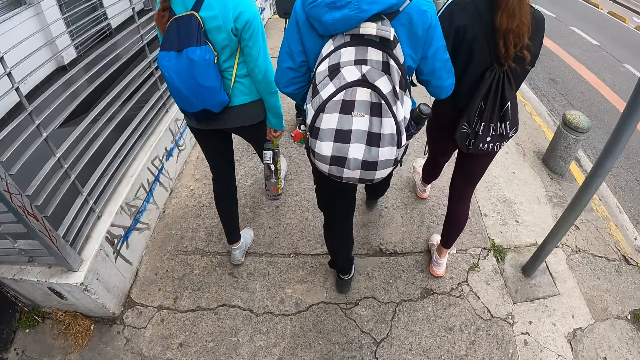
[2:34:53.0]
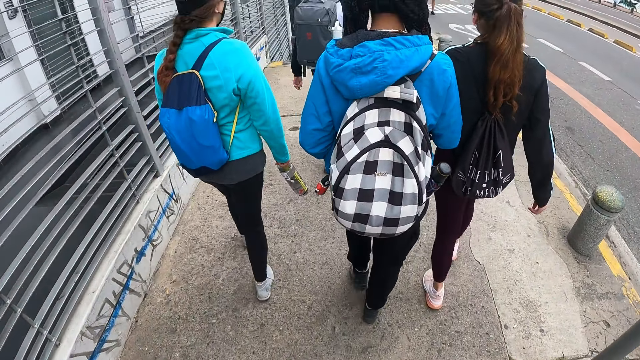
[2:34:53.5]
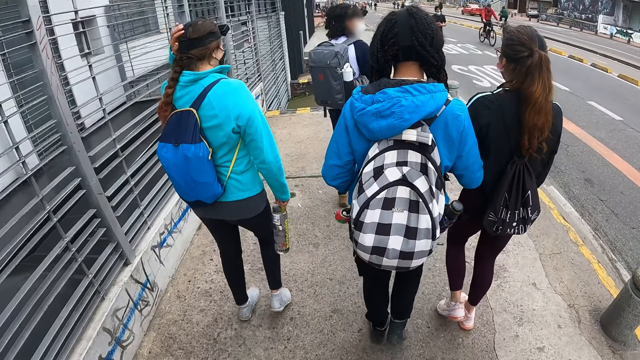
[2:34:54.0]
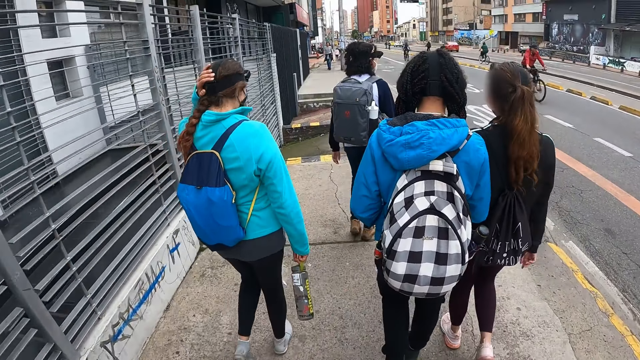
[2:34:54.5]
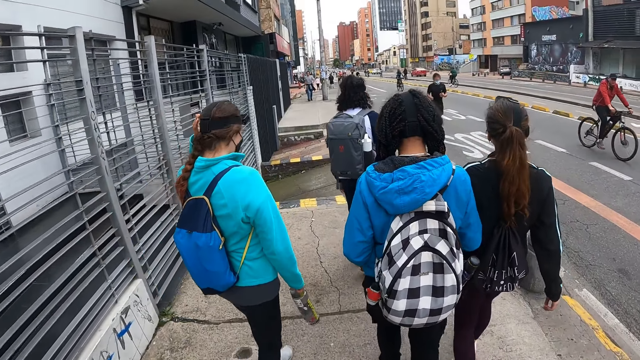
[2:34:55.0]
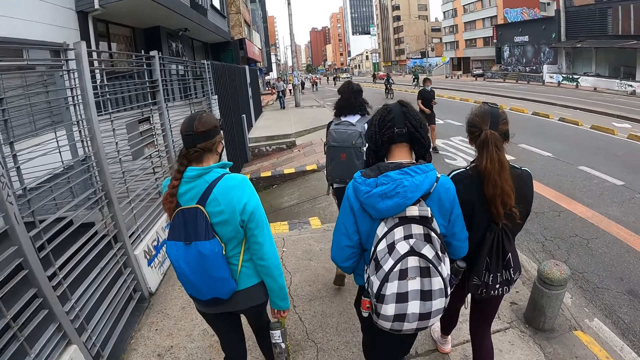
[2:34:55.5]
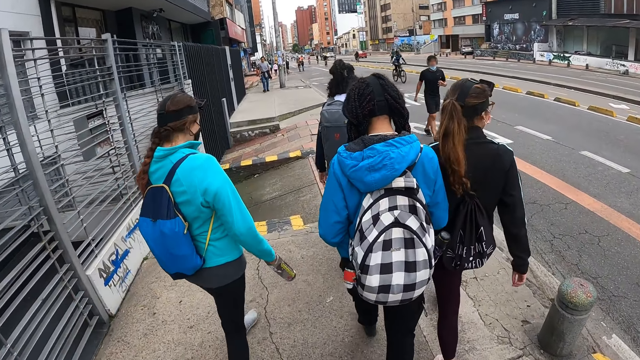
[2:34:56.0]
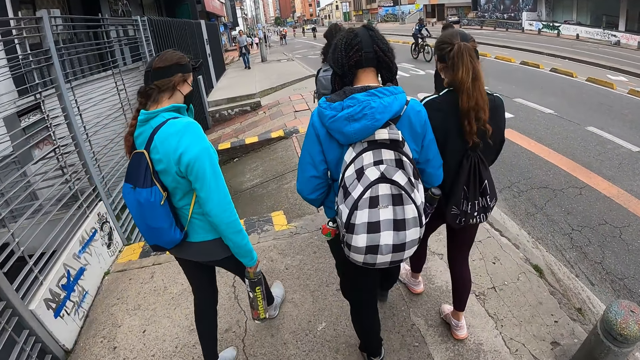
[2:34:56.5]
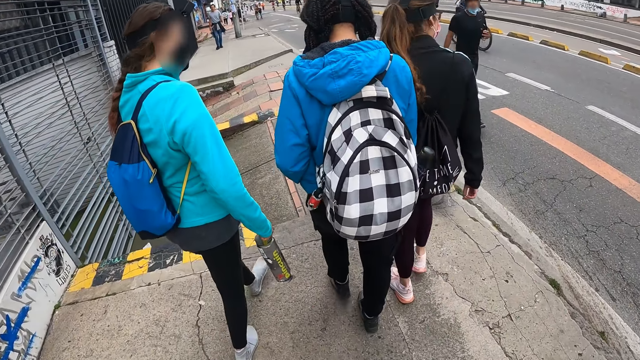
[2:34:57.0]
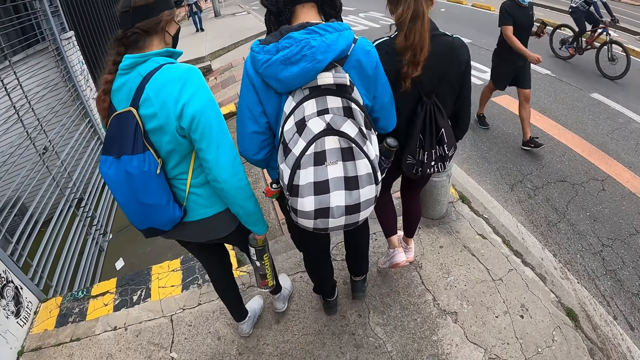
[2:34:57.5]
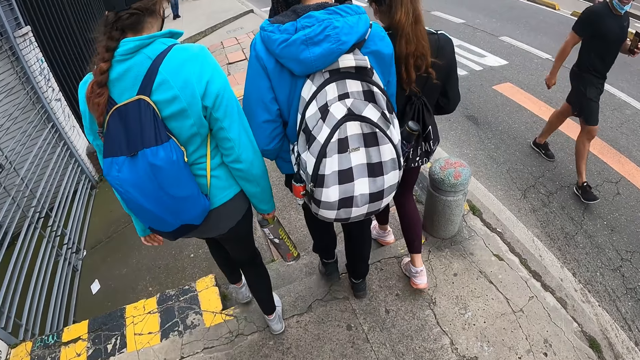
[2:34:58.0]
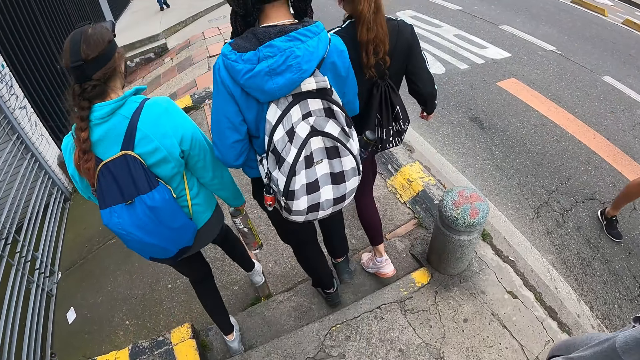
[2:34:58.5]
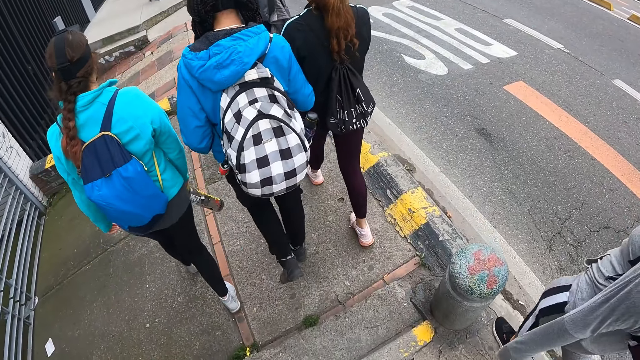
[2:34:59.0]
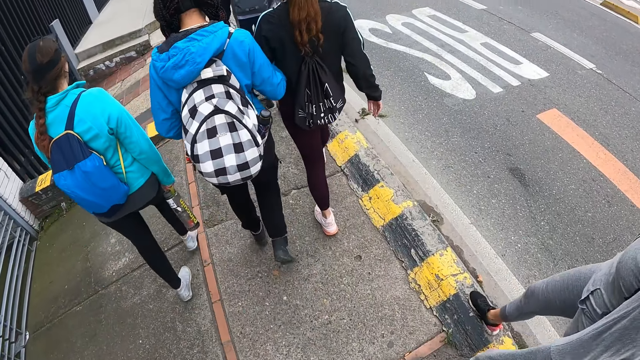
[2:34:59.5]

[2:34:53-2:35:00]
A woman adjusts the camera on her head with her left hand.

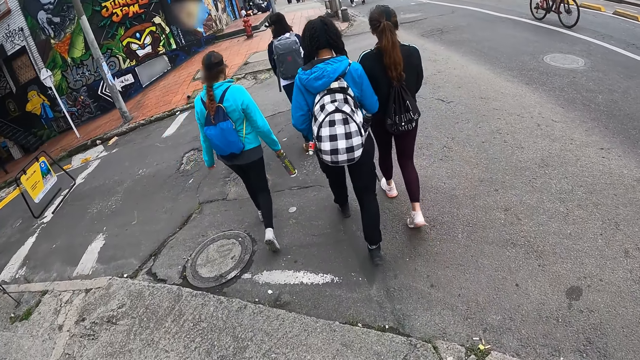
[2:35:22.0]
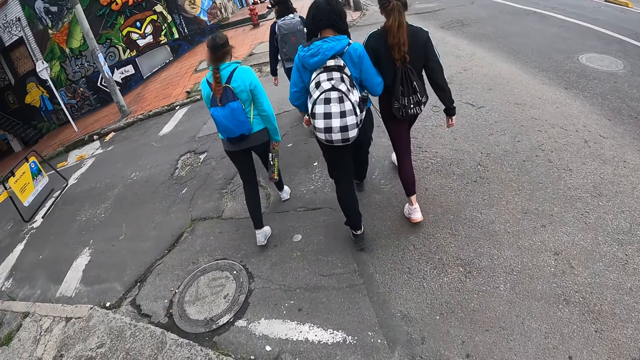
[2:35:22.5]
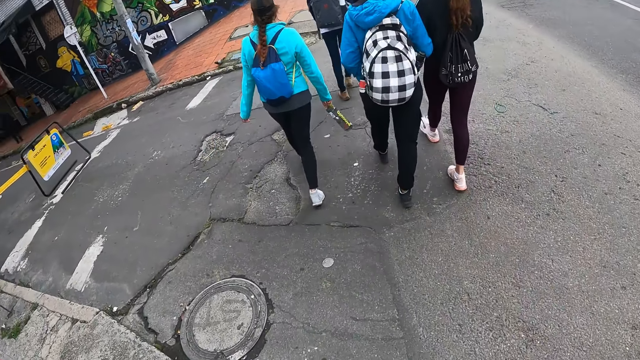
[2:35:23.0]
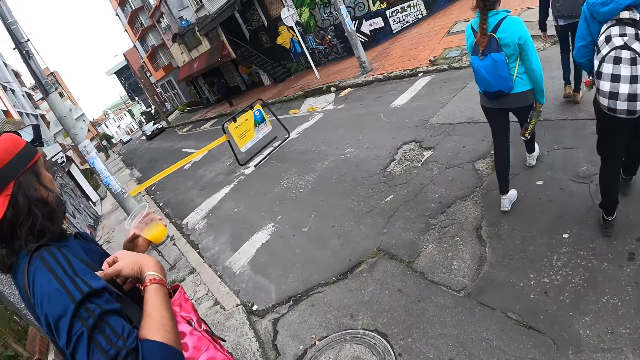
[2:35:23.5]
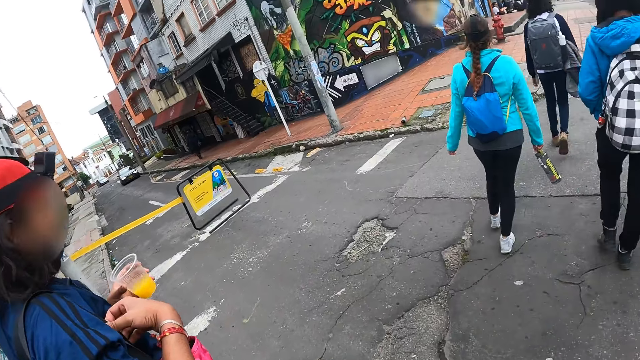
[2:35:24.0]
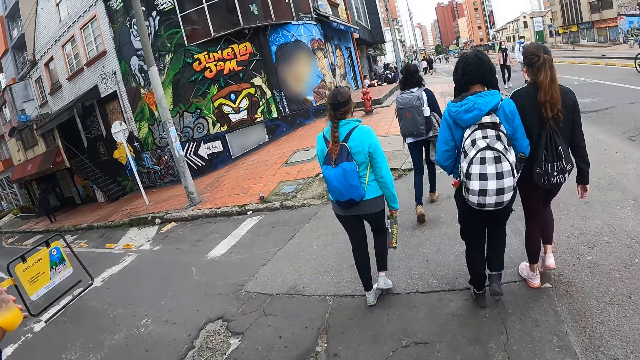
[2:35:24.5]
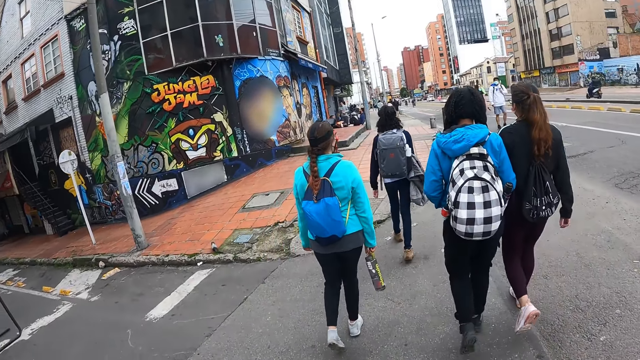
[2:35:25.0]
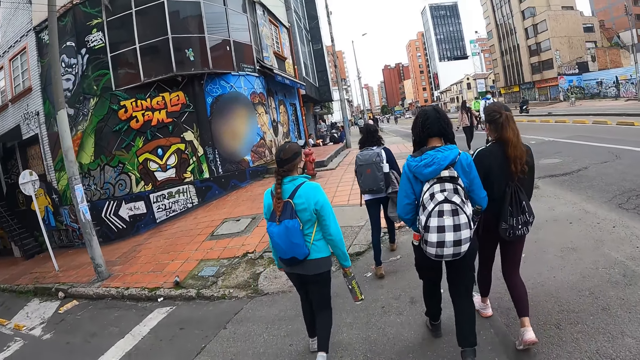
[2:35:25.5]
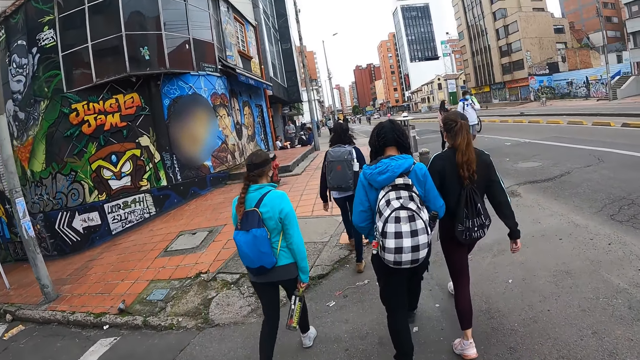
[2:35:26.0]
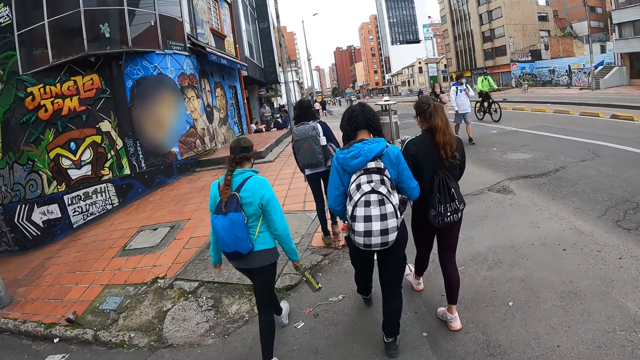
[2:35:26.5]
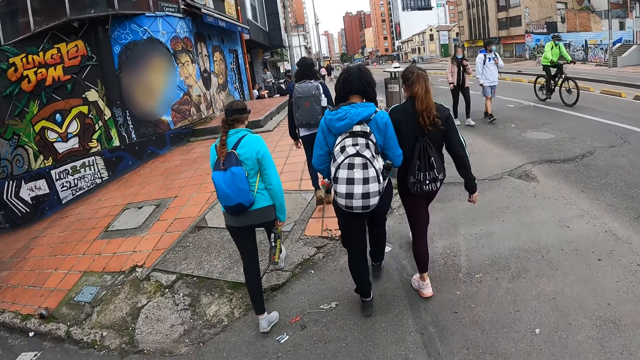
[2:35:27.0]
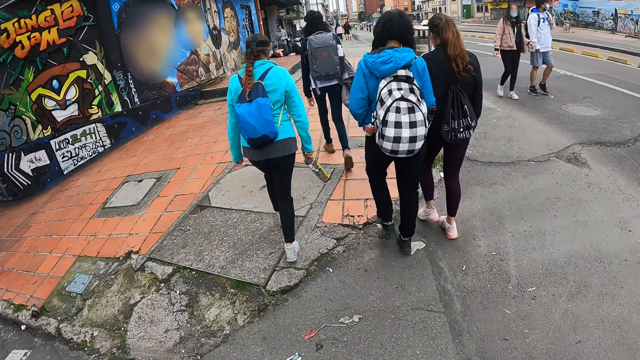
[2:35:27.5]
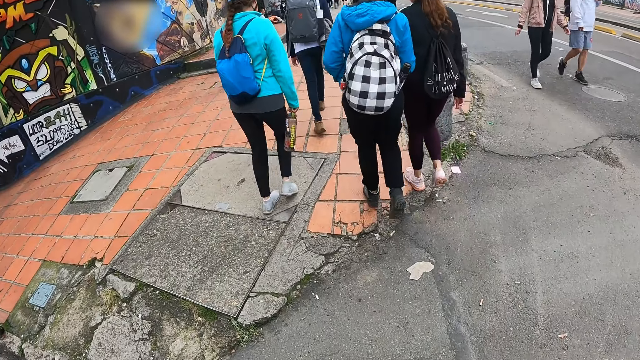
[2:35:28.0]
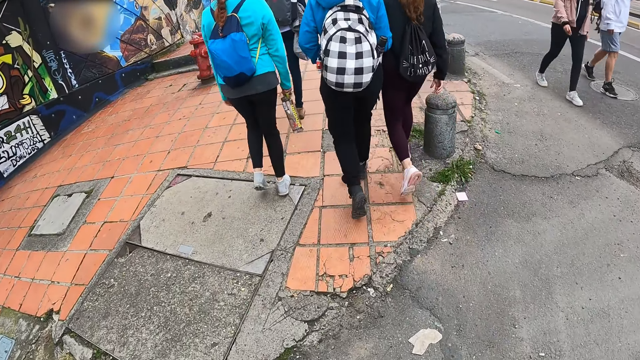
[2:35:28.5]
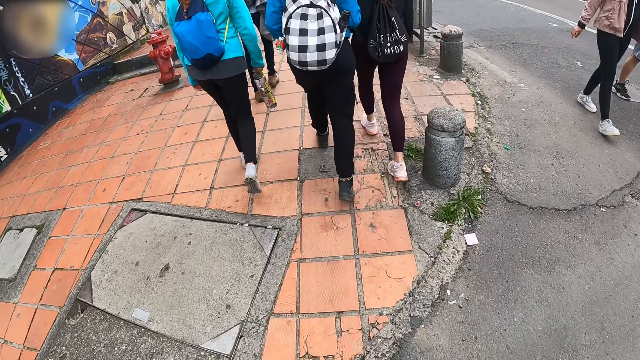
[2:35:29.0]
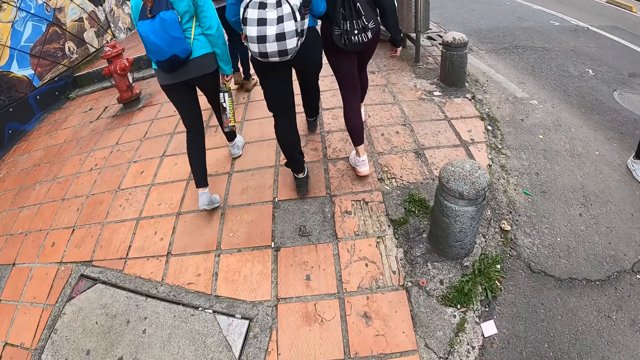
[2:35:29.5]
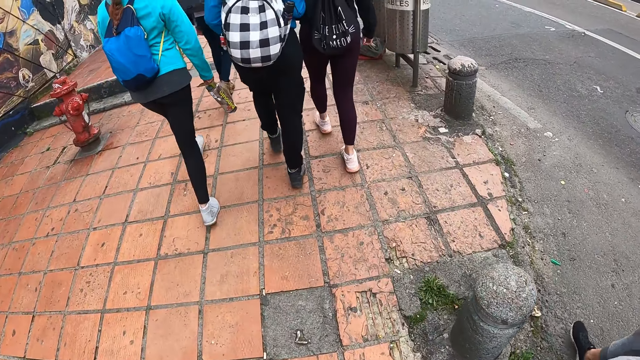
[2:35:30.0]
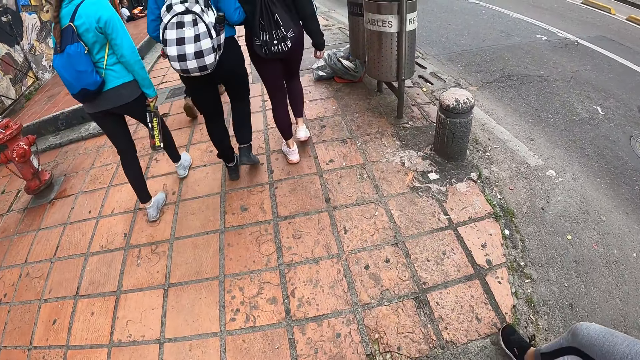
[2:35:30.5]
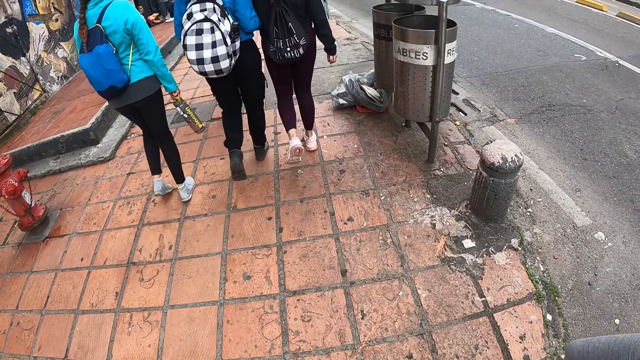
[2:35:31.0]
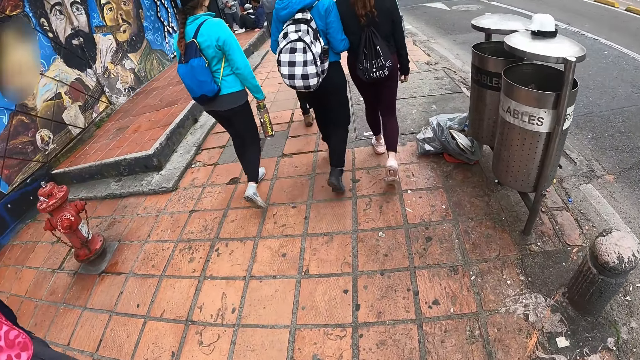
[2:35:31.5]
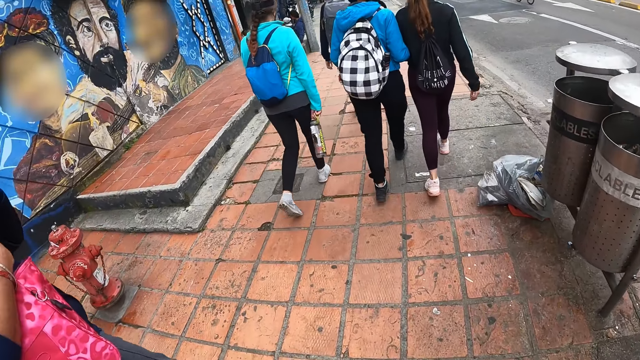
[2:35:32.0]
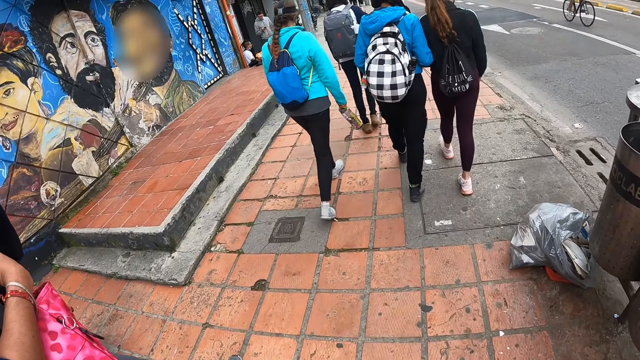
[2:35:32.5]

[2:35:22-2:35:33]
The camera wearer looks at the left side of the road. They walk on the street.
